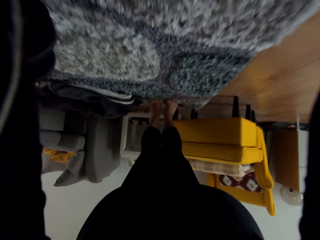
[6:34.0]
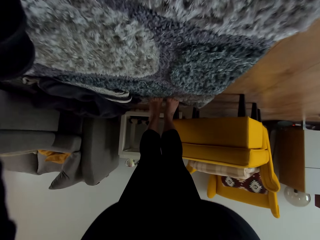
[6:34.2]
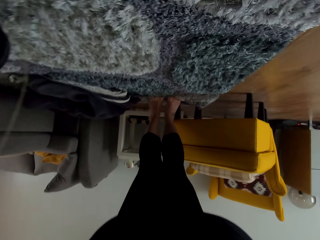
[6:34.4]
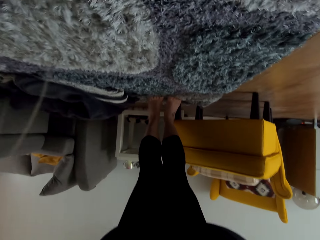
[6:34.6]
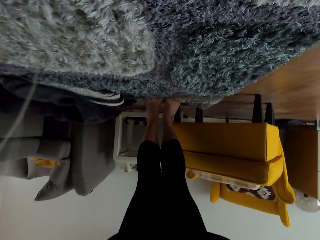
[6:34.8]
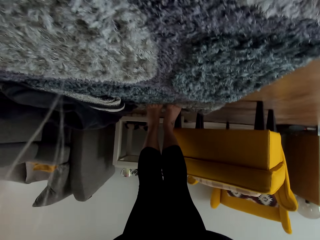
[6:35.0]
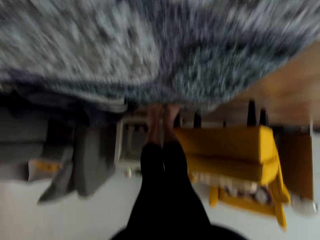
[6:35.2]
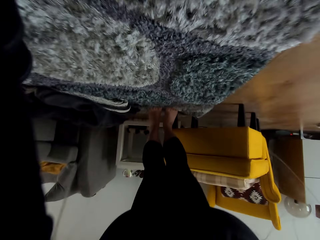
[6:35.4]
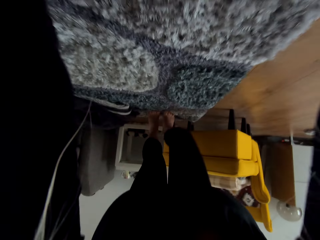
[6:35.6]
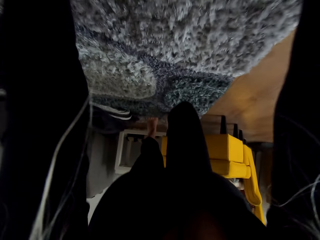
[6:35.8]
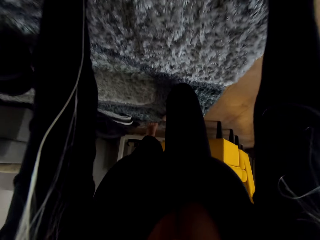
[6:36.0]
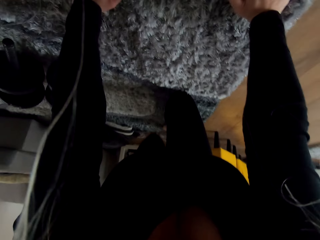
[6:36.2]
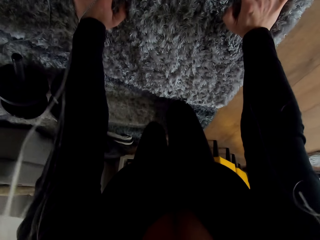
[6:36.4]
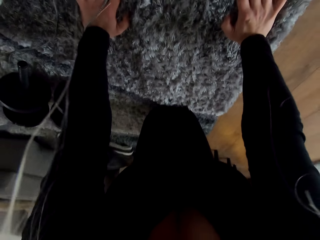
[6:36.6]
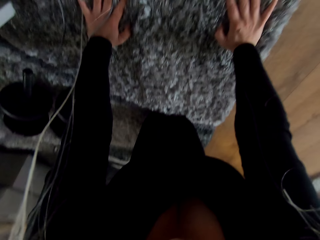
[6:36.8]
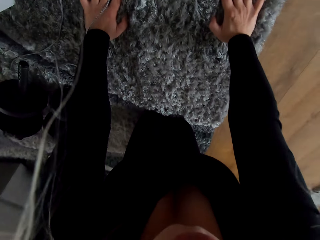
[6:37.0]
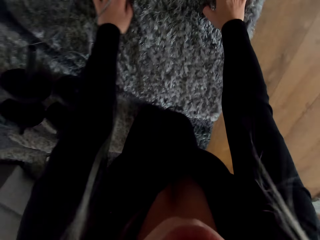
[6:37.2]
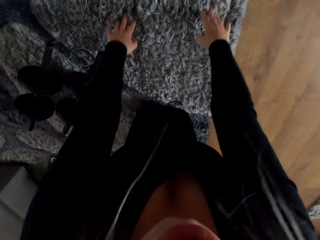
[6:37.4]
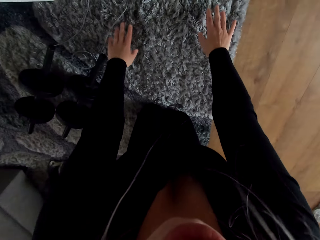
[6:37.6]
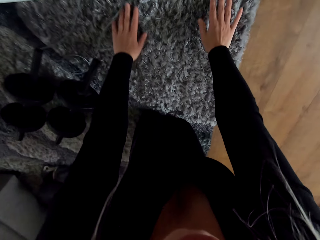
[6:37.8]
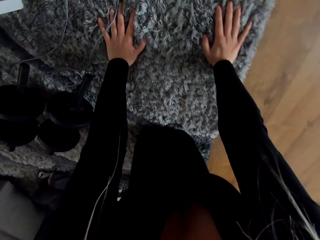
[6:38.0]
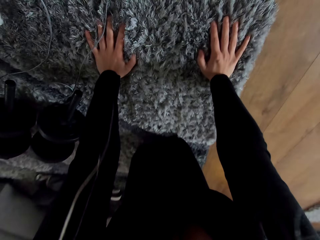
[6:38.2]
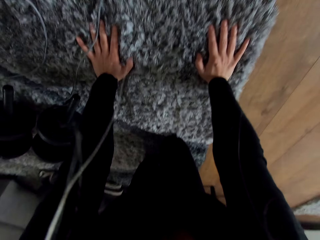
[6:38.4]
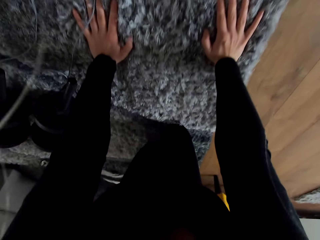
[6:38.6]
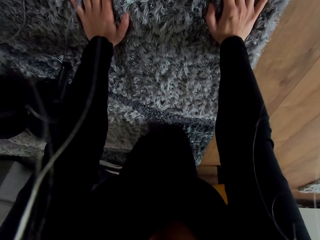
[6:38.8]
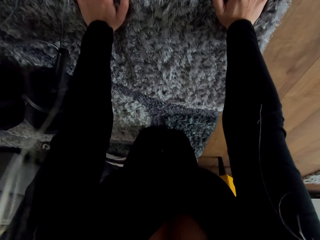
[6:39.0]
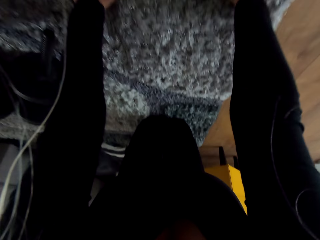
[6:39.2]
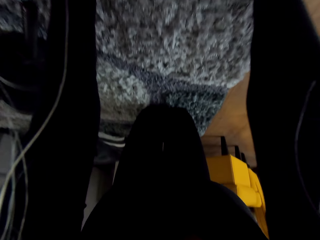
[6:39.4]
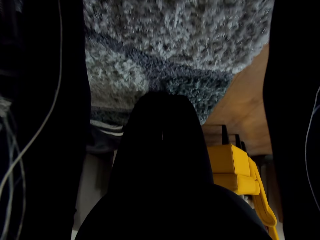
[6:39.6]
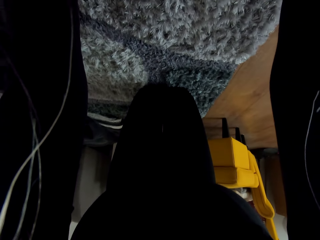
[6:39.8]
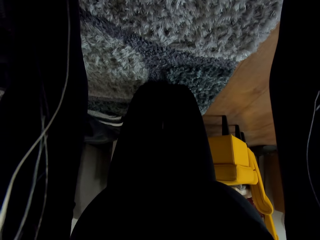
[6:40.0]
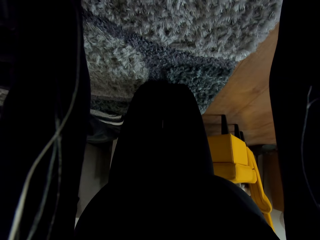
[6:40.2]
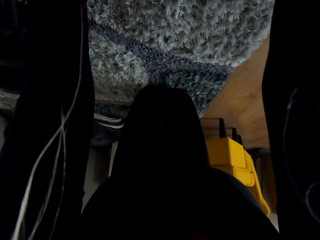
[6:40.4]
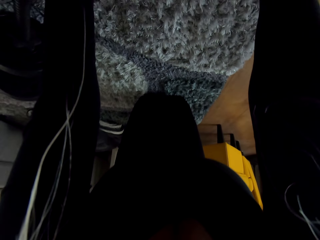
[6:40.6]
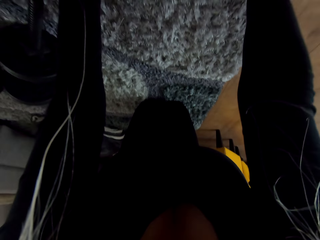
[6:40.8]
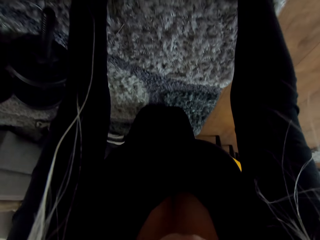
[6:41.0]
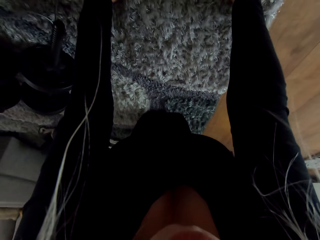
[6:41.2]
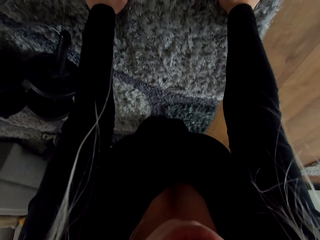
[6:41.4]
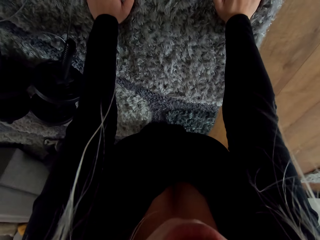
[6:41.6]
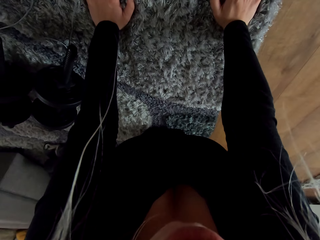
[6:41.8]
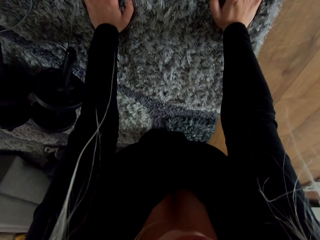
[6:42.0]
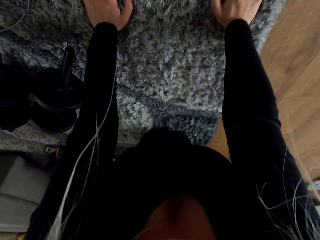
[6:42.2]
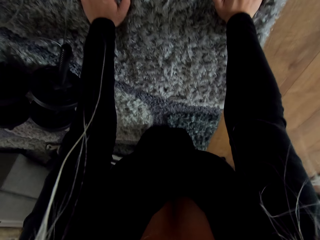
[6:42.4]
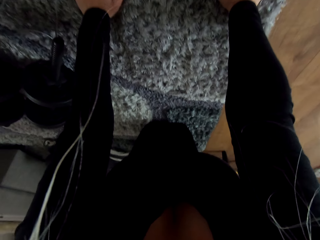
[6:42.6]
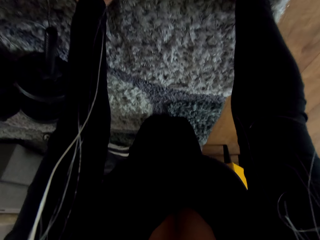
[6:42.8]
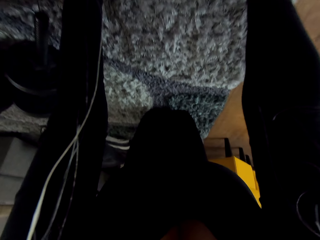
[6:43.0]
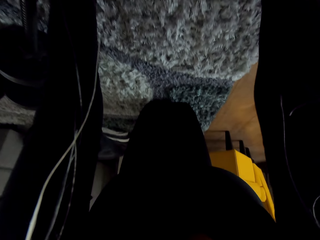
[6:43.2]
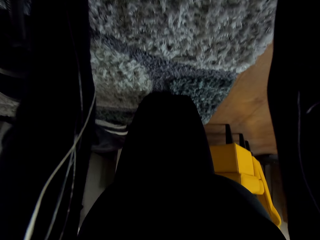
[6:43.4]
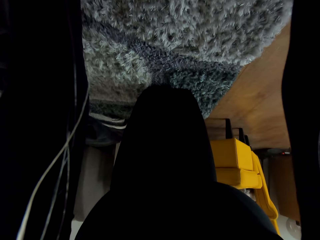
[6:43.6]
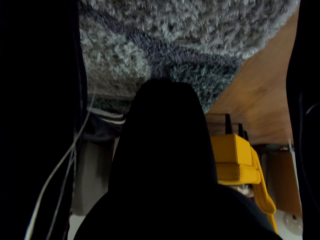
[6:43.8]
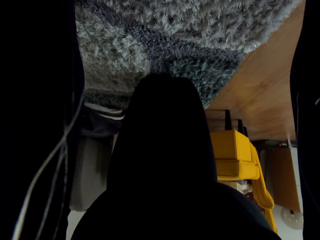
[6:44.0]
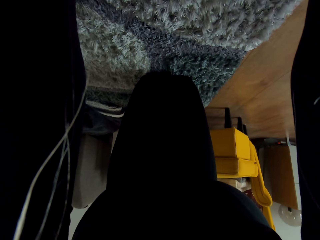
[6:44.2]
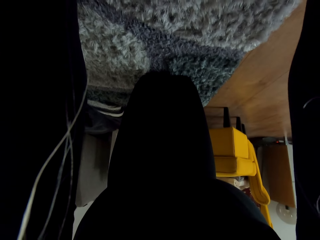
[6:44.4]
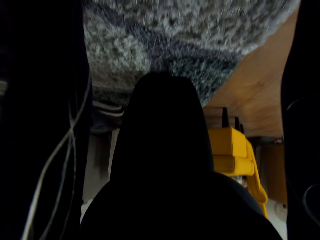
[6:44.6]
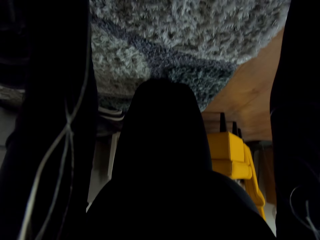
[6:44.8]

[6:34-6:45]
The camera wearer puts her knees on the carpet. She moves on the carpet. She exercises on the carpet.

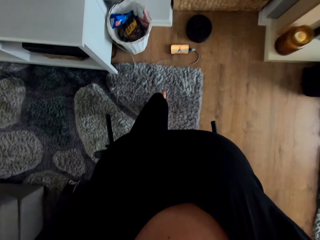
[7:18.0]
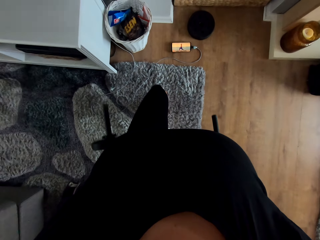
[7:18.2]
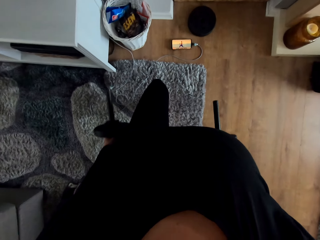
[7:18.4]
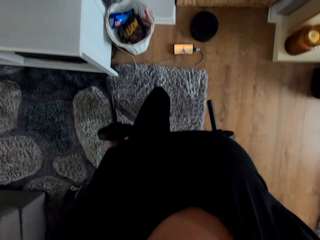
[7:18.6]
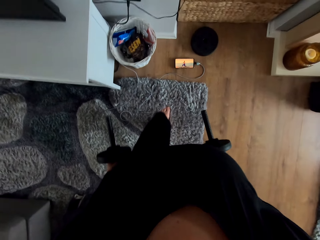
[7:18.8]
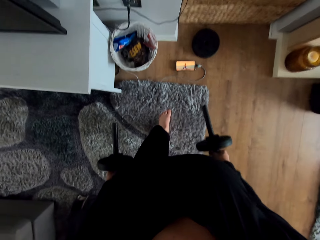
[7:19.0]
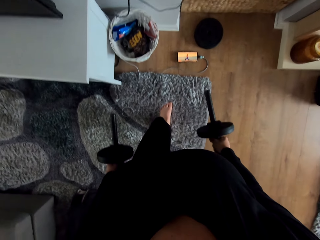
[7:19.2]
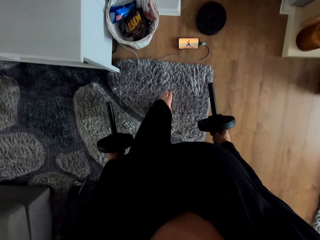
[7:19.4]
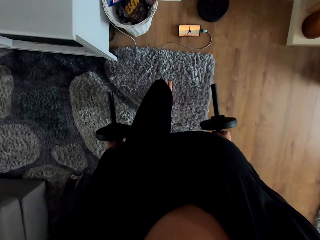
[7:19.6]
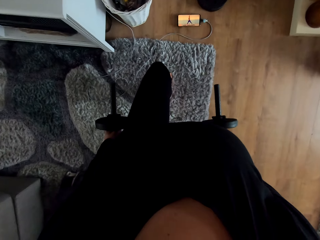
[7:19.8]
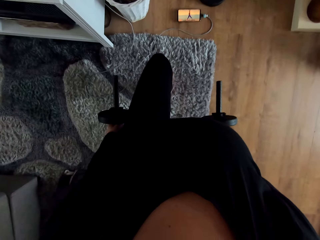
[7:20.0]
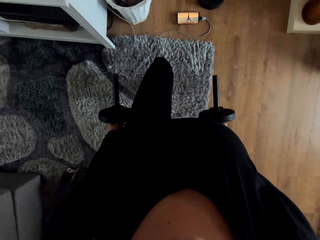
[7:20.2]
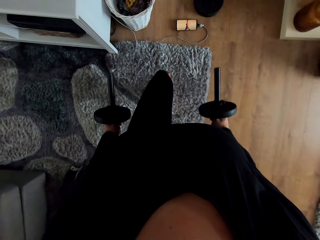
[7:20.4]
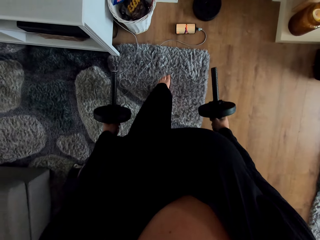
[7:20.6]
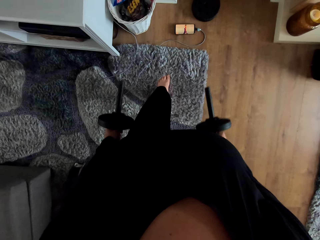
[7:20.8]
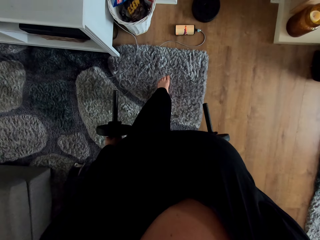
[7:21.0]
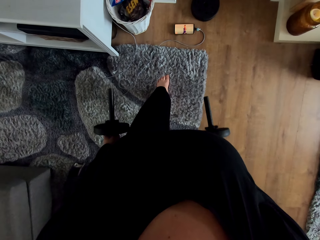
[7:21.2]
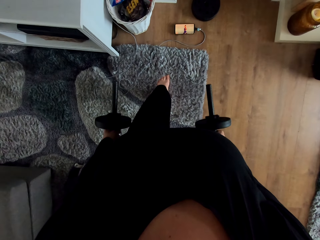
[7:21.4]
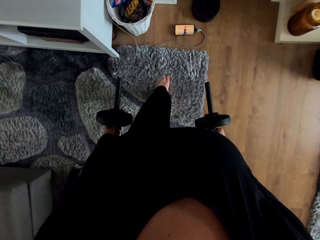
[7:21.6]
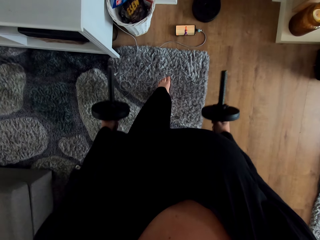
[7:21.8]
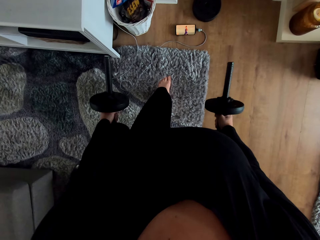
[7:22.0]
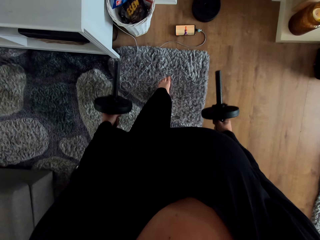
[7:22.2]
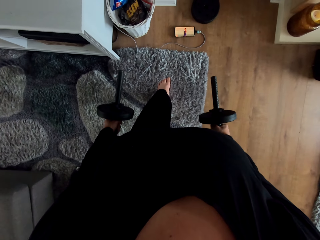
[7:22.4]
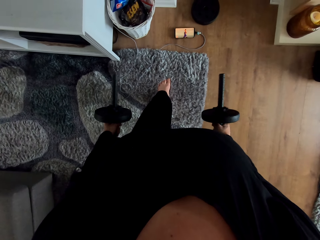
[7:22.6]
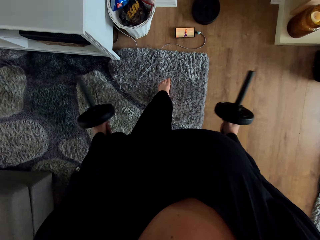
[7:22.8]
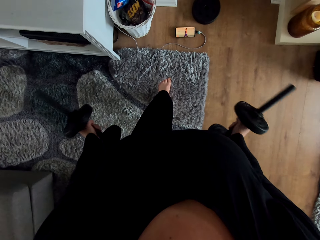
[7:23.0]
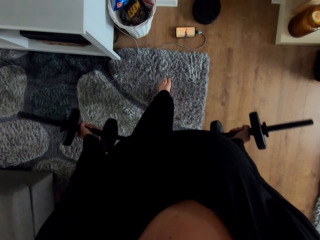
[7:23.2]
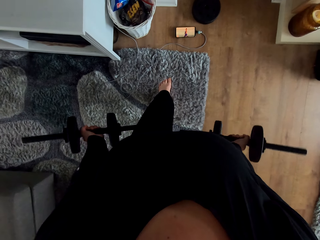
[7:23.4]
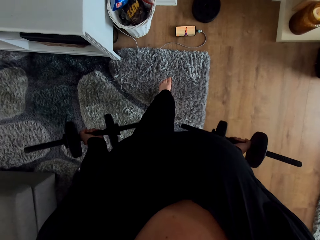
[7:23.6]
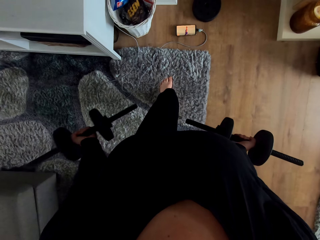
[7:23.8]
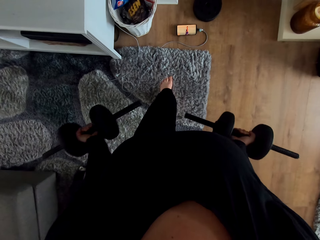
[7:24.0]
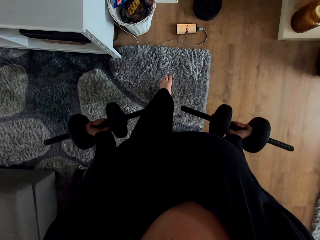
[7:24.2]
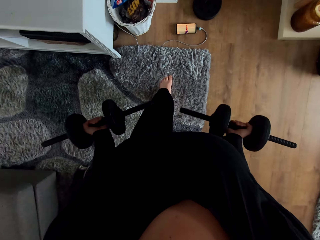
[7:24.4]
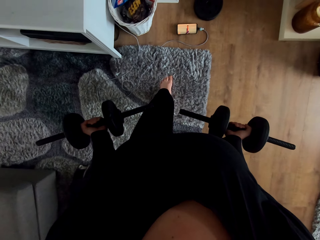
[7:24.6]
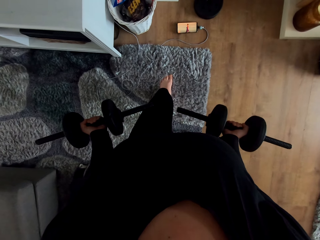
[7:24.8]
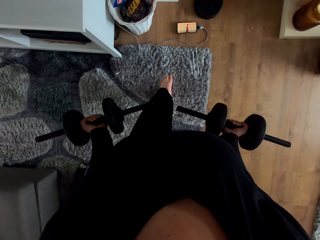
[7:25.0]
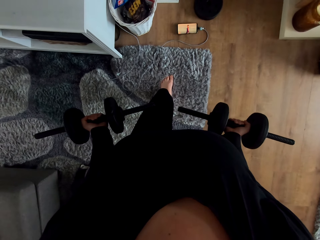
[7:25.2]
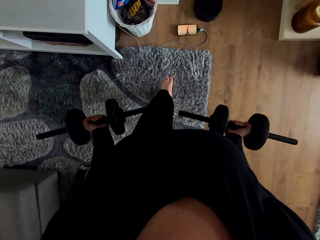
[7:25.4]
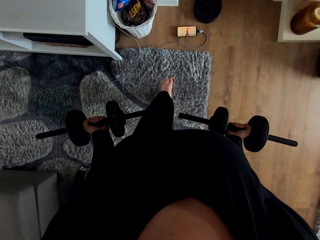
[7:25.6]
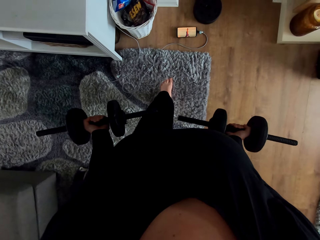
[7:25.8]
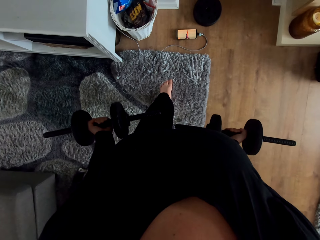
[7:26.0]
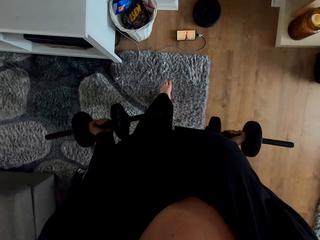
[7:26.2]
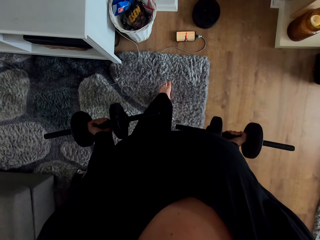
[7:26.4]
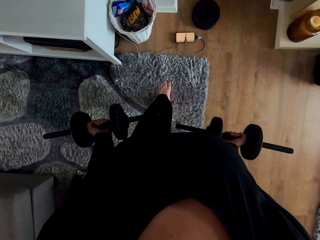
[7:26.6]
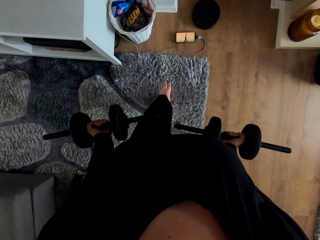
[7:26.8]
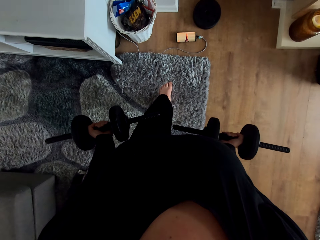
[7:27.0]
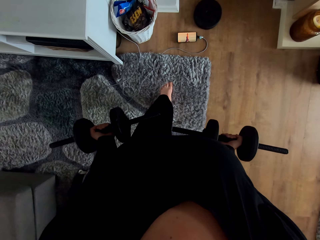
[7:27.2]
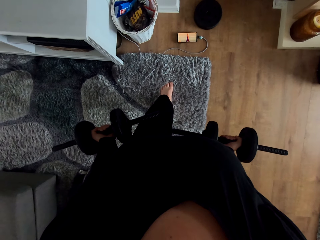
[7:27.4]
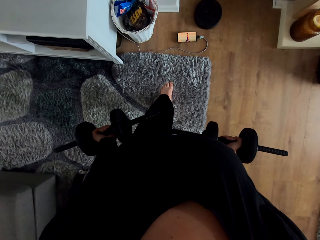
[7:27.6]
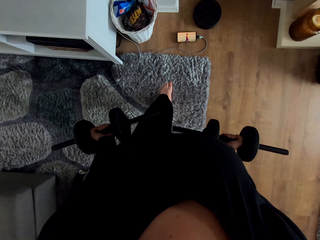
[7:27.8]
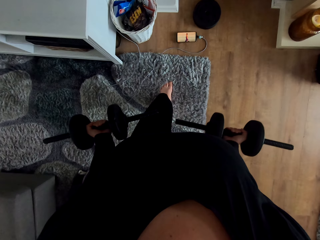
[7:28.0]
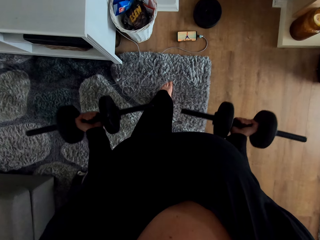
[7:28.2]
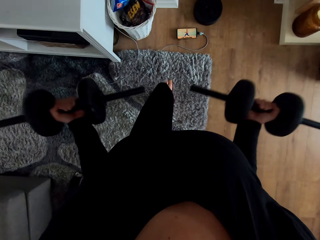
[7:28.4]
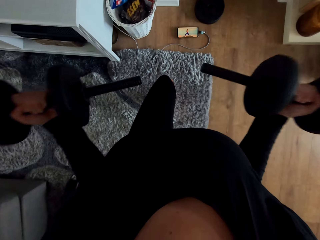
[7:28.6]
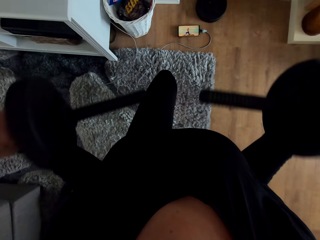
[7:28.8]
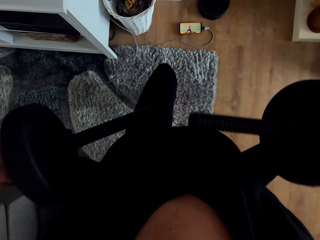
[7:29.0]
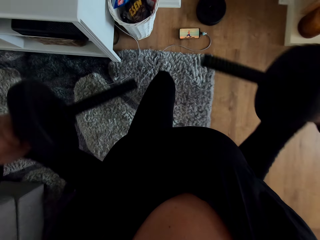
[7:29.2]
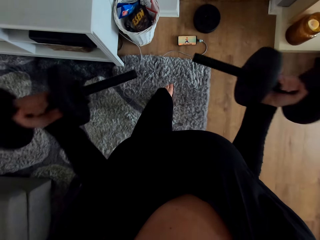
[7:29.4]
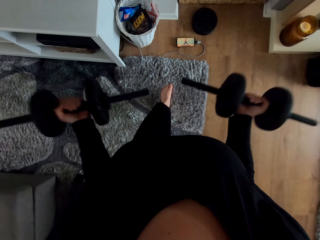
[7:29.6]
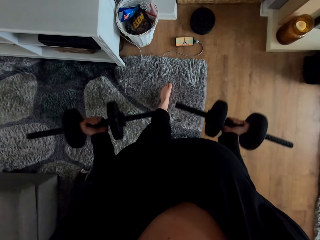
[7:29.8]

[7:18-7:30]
The camera wearer moves with the dumbbells on the hands. They move the dumbbells on the hands. They turn the dumbbells. They watch a video on the phone. They exercise with the dumbbells on the hands.
